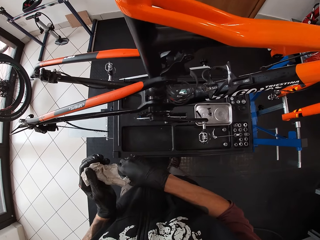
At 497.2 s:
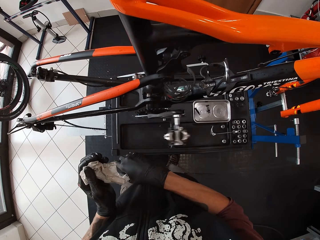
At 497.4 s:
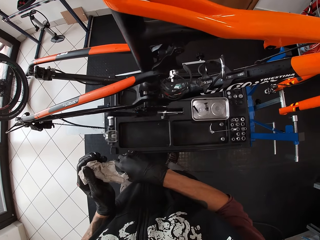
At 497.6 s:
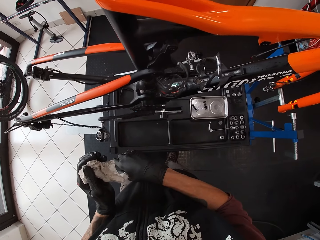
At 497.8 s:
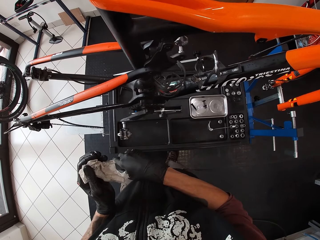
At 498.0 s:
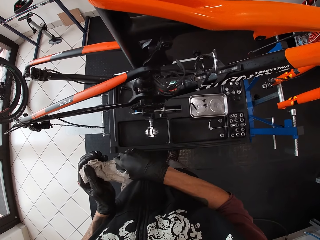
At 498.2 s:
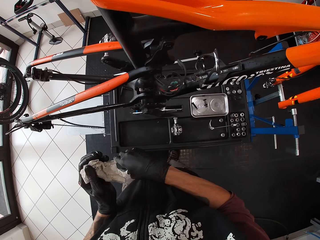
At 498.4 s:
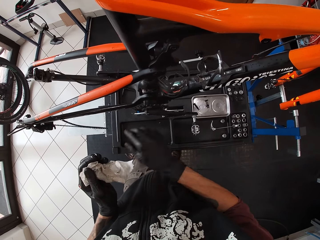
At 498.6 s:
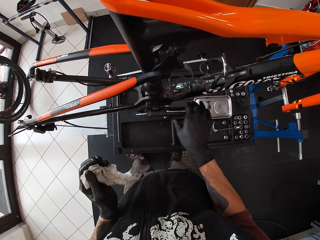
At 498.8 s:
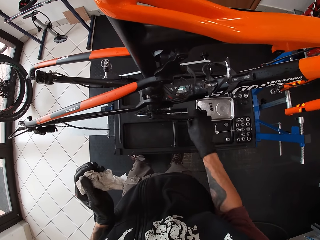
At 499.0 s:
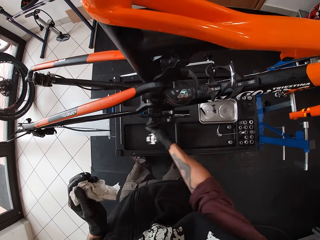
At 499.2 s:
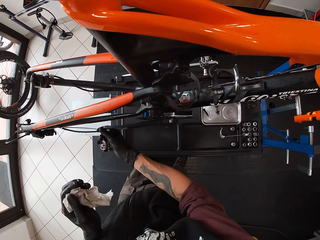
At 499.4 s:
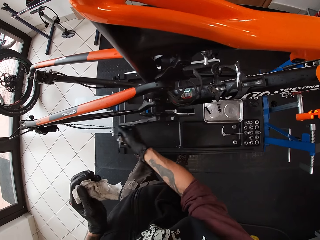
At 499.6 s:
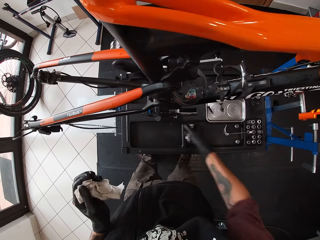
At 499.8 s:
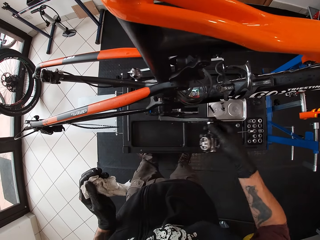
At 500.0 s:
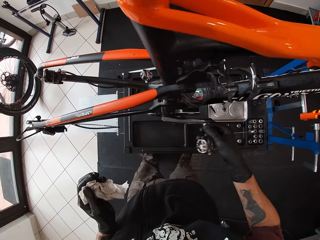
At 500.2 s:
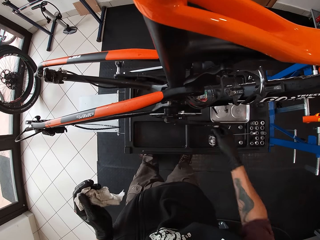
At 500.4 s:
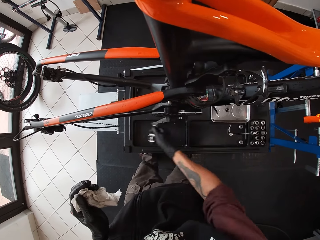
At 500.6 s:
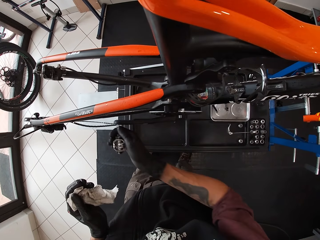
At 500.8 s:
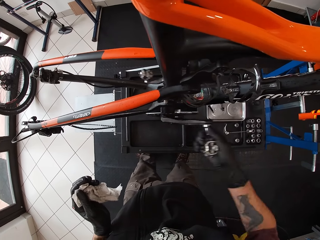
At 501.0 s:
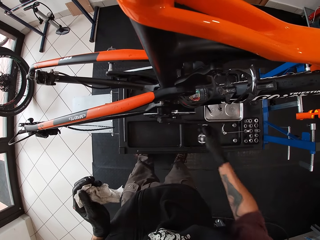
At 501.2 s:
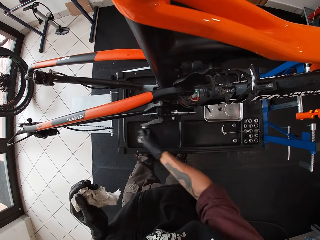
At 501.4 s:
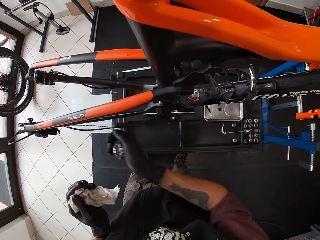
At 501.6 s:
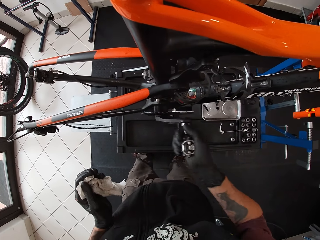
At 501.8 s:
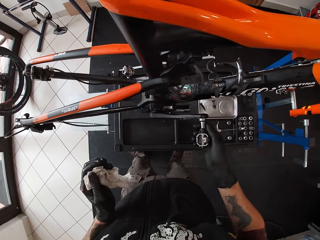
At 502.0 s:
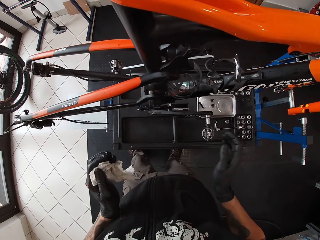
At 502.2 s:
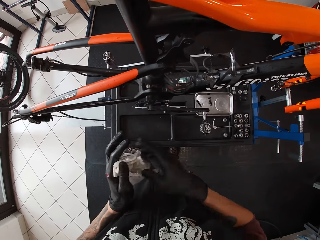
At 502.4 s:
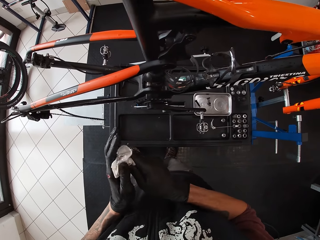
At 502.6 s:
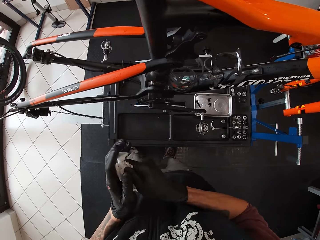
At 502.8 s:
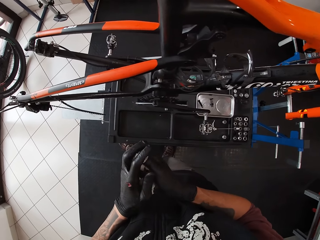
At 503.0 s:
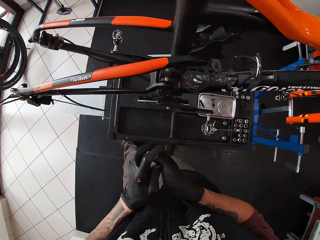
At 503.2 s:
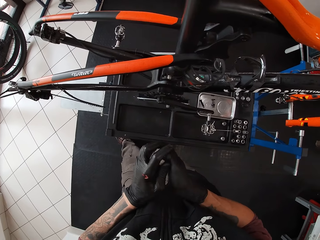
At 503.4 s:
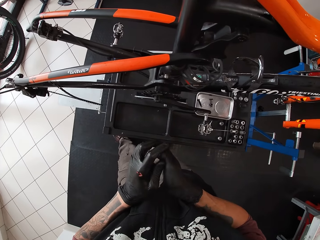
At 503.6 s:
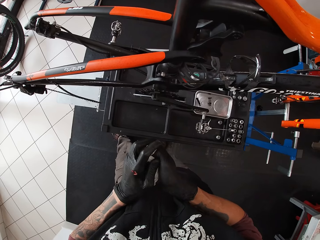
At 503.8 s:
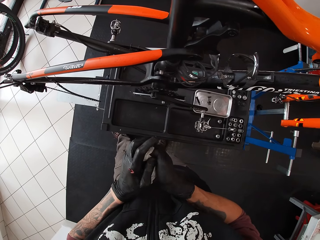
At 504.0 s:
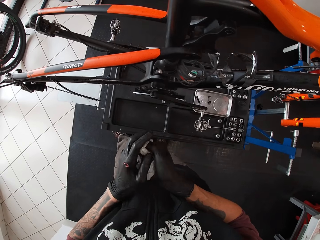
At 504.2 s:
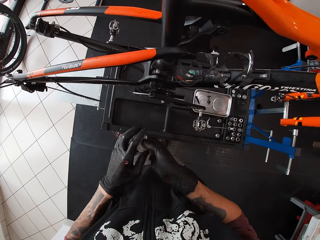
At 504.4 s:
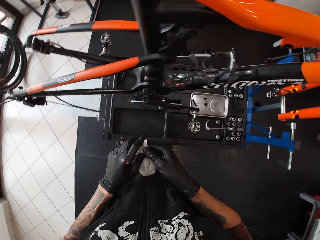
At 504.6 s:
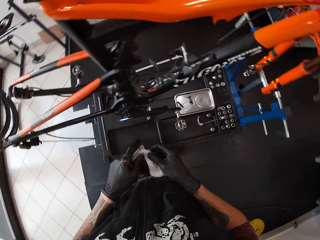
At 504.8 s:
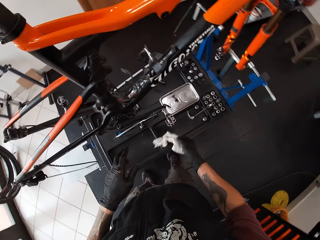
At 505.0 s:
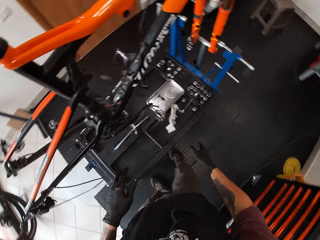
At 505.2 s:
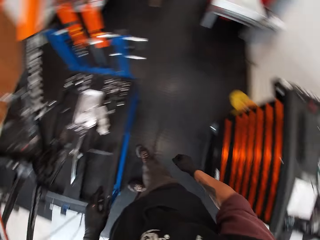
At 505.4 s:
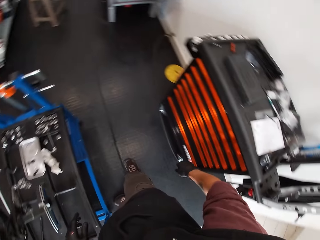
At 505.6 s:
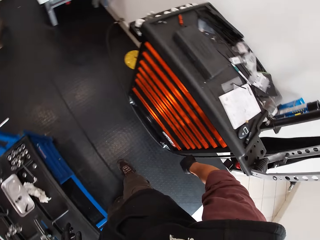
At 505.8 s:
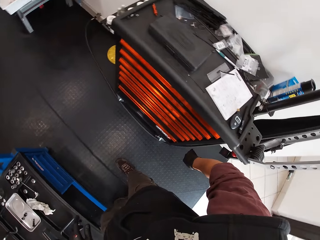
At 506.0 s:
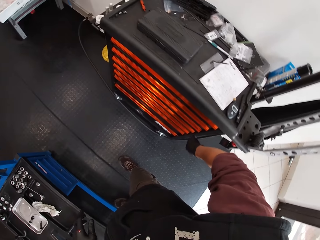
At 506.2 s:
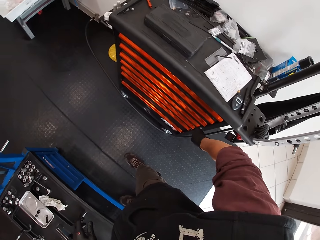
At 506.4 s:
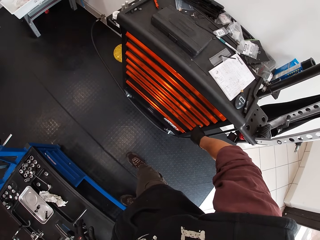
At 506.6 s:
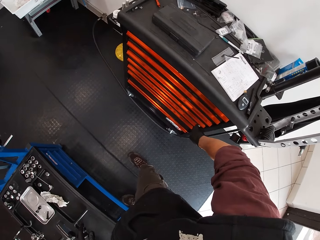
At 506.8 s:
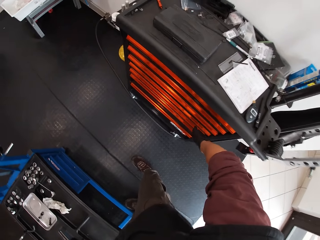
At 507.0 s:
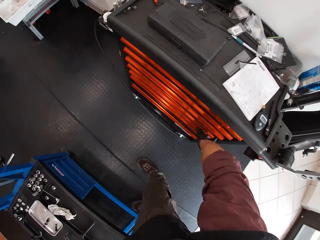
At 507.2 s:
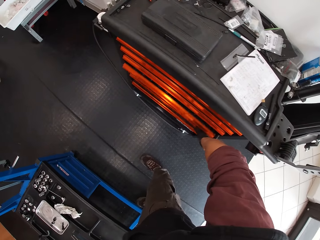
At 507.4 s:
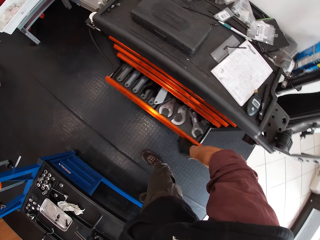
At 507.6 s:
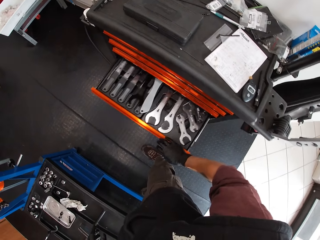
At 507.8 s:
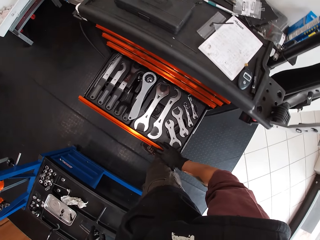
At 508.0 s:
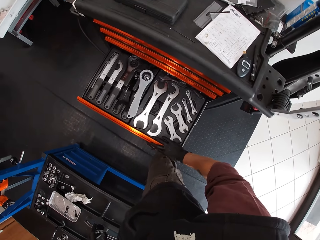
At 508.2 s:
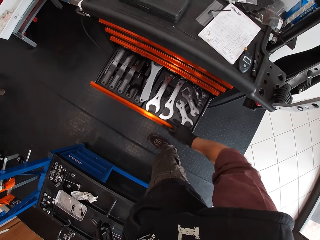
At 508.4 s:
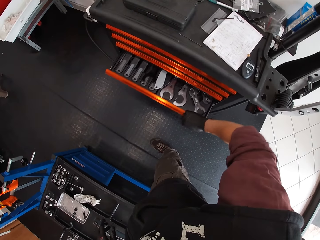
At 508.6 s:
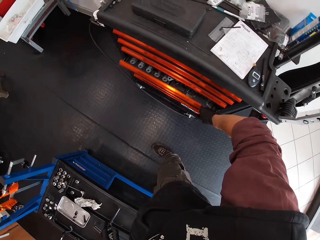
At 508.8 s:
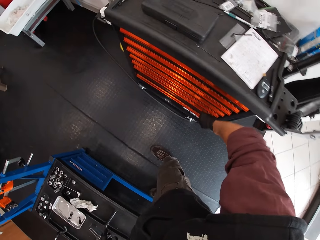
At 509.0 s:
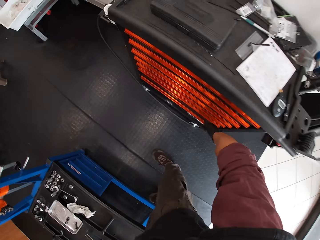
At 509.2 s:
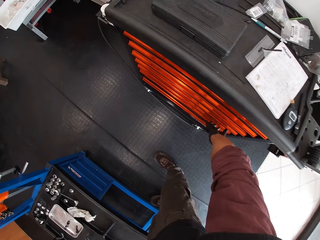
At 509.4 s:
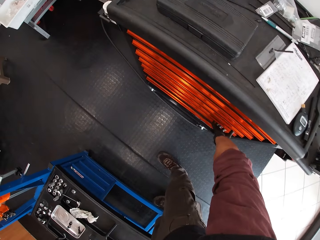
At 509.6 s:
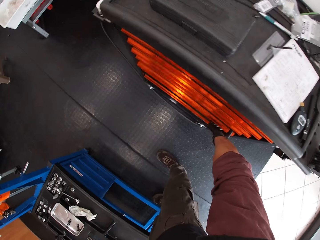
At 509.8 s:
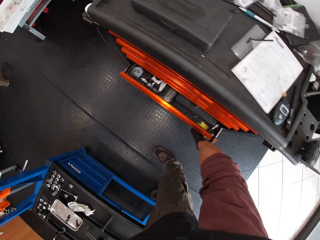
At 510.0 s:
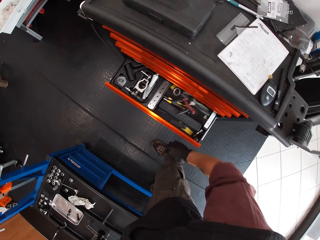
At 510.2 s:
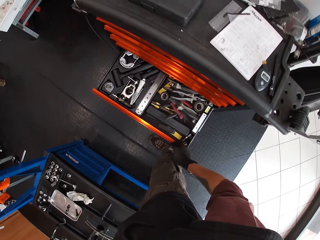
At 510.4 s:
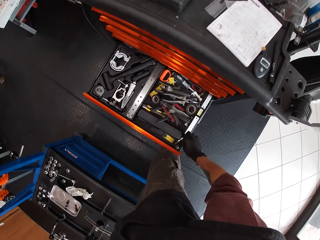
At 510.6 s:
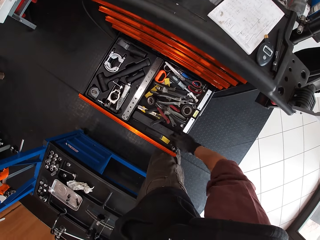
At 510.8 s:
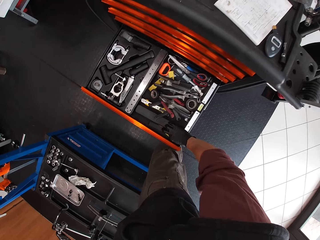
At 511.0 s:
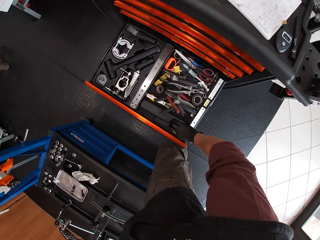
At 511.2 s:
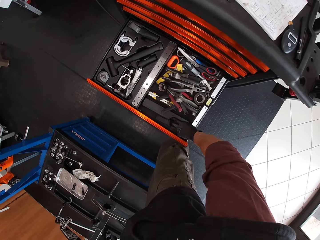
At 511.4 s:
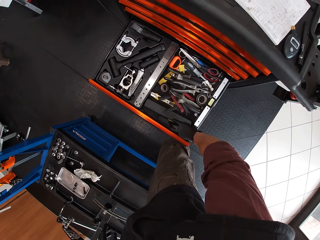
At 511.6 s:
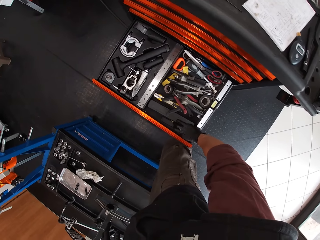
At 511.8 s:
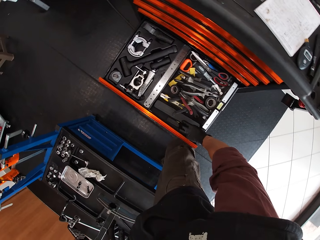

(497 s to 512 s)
The camera wearer turns the pedal of the bicycle with his right hand. He turns the pedal of the bicycle with his right hand again. He wipes both hands with the tissue. He throws the tissue in his right hand to the floor. He opens a cabinet with his right hand. He closes the cabinet with his right hand. He opens the cabinet with his right hand.

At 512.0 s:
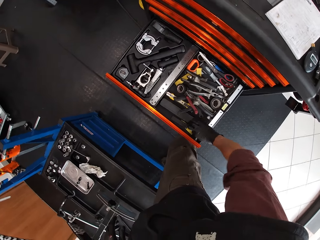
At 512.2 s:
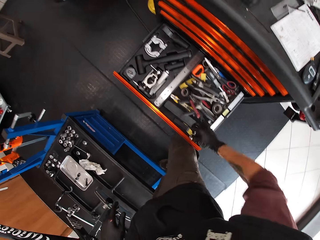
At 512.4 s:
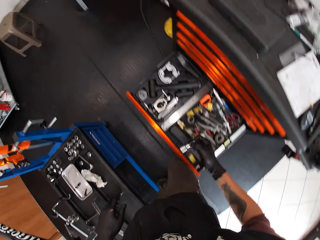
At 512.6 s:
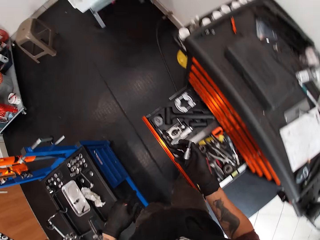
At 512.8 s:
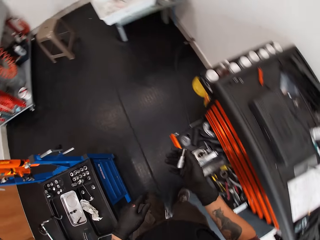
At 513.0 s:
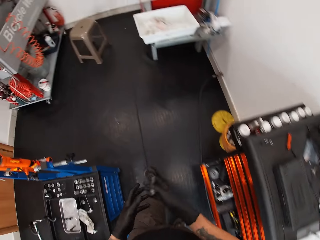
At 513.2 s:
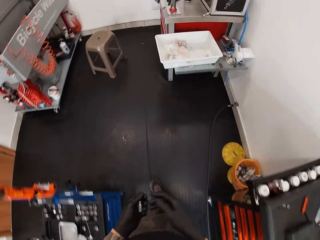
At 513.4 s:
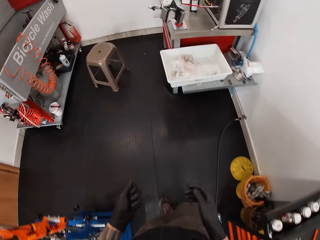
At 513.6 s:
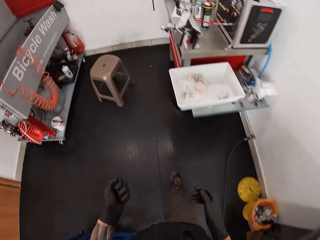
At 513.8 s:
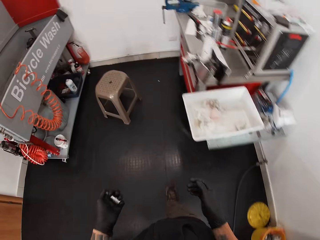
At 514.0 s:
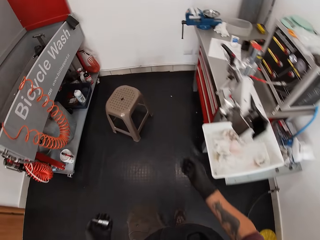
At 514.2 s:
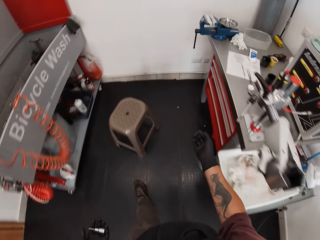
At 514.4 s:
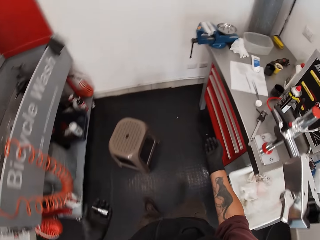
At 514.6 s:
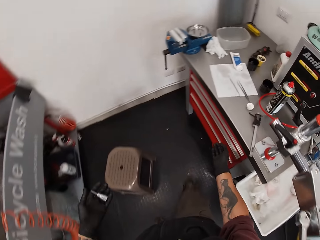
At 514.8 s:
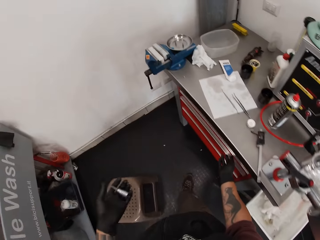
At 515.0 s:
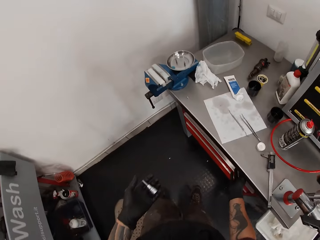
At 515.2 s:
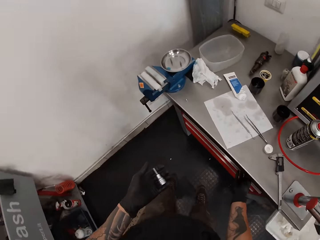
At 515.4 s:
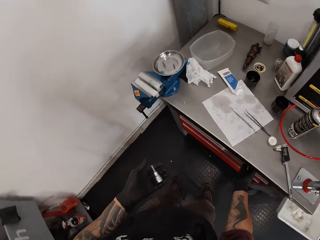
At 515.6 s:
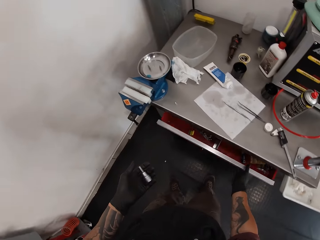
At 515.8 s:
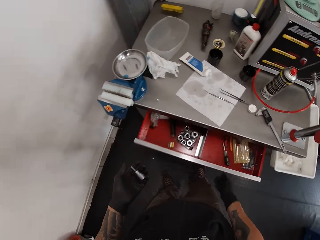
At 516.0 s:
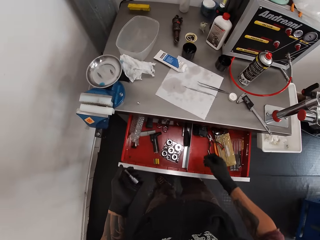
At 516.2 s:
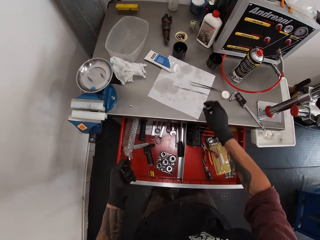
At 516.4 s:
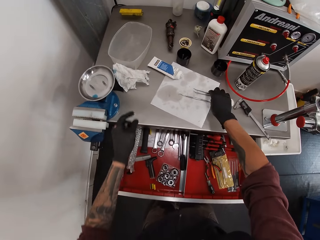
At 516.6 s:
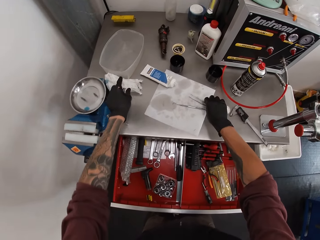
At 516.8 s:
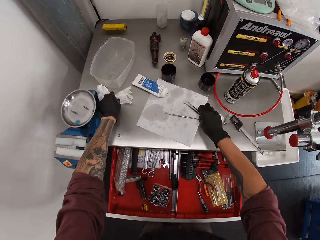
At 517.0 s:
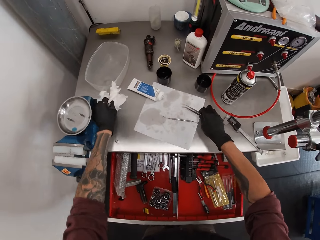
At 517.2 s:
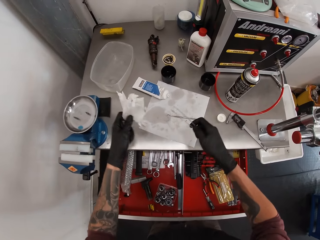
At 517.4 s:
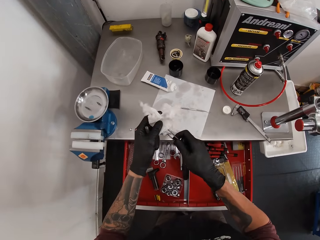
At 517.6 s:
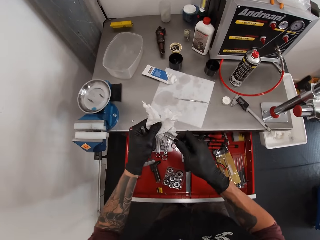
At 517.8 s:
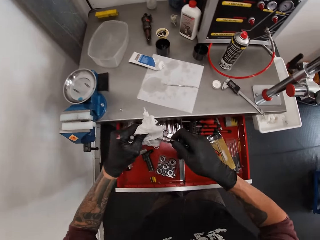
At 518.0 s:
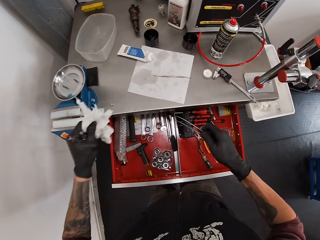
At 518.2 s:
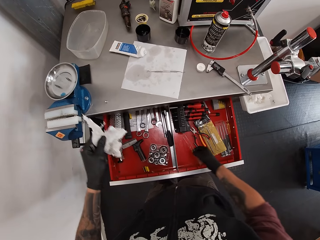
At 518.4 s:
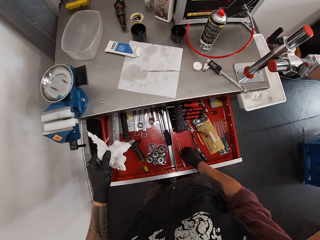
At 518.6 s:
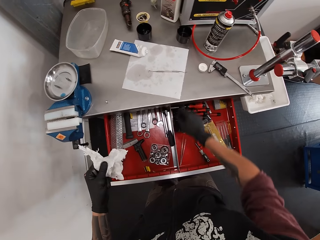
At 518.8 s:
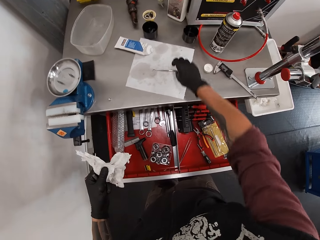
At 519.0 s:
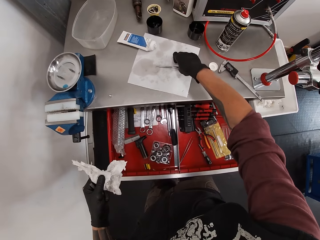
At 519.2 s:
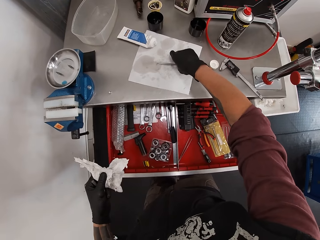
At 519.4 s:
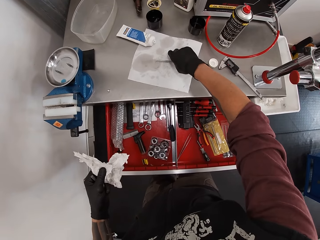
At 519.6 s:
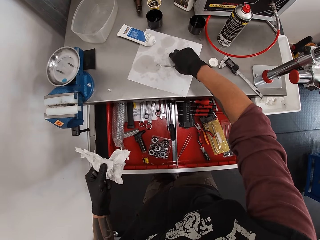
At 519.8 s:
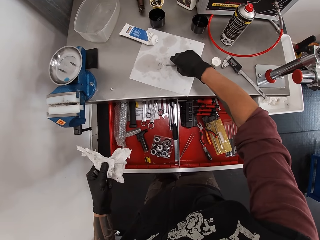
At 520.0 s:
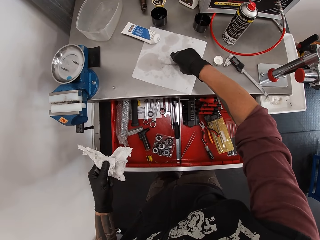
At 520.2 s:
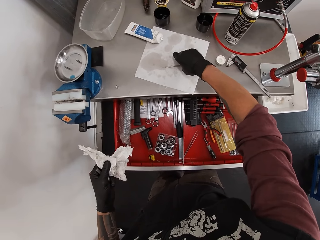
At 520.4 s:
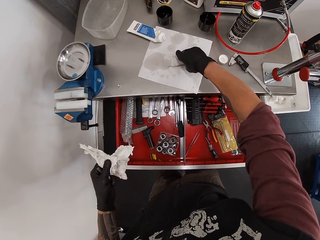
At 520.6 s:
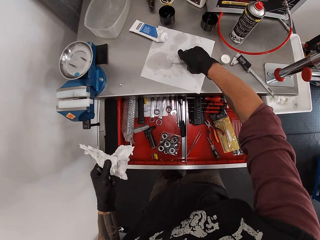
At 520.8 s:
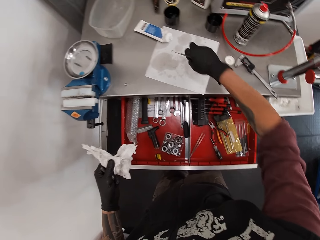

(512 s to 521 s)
The camera wearer picks a plug in the cabinet with his right hand. He passes the plug from his right hand to his left hand. He walks. He opens the cabinet with his right hand. He picks the tweezer or clip on the slab with his right hand, and picks a tissue on the slab with his left hand. He wipes the tweezer with the tissue in his left hand. He drops the tweezer in the cabinet with his right hand. He picks the clip from the table.
